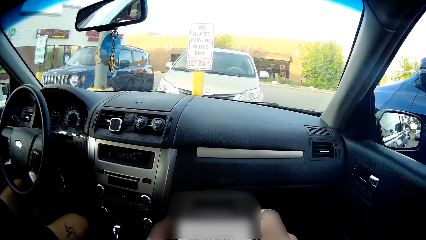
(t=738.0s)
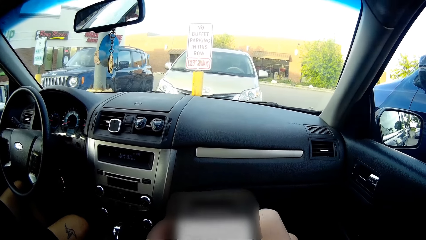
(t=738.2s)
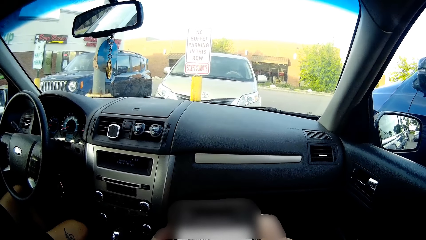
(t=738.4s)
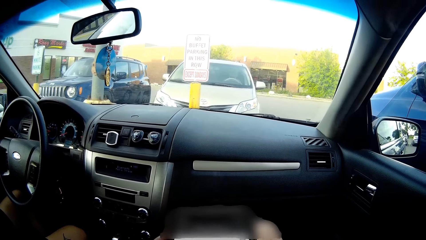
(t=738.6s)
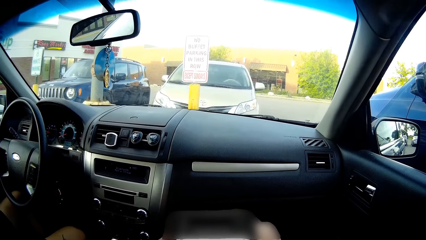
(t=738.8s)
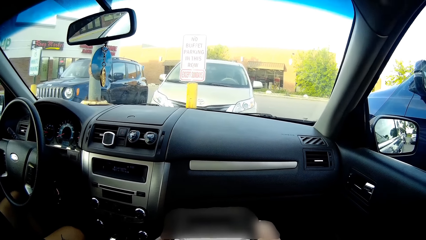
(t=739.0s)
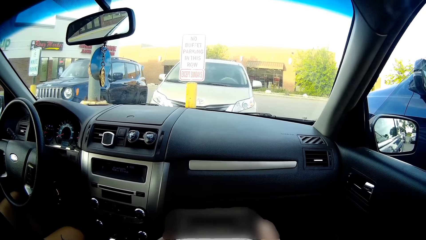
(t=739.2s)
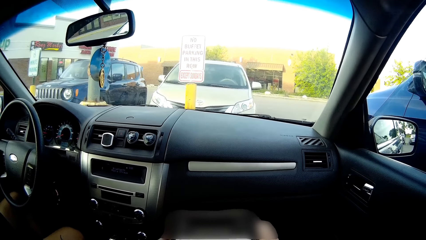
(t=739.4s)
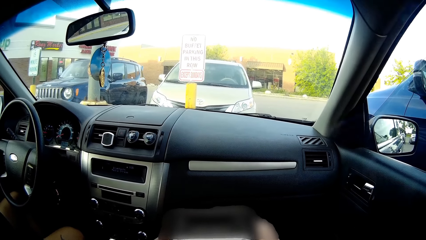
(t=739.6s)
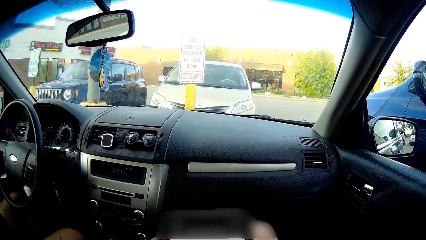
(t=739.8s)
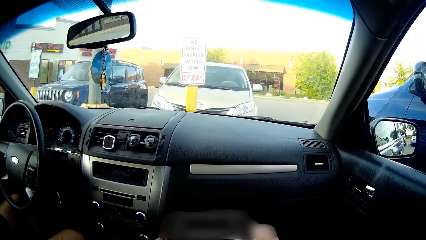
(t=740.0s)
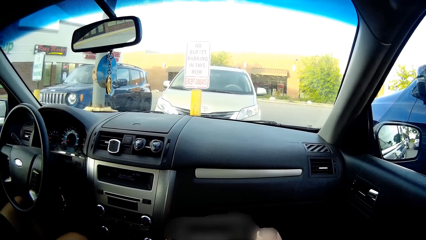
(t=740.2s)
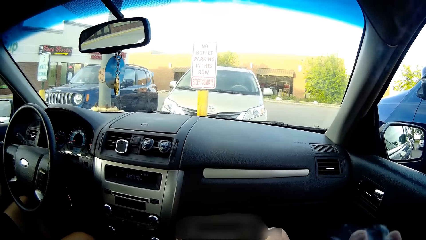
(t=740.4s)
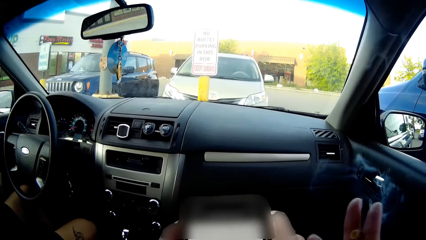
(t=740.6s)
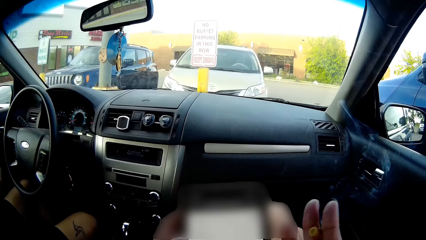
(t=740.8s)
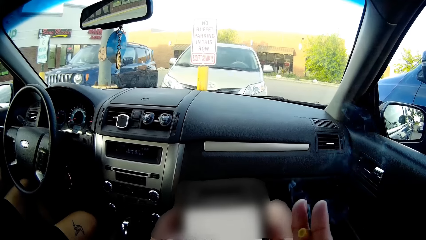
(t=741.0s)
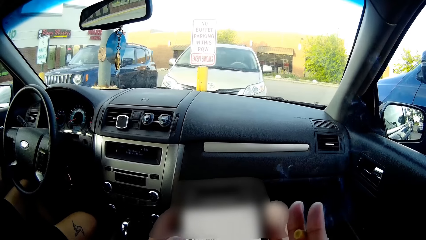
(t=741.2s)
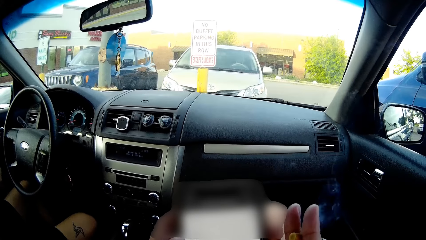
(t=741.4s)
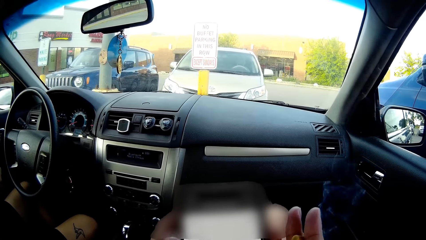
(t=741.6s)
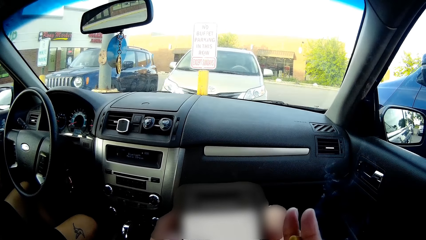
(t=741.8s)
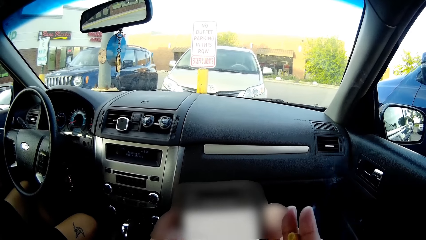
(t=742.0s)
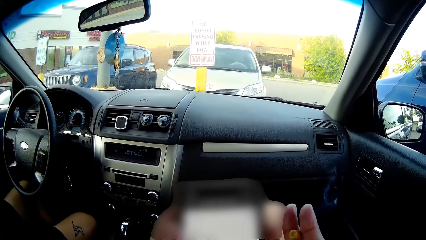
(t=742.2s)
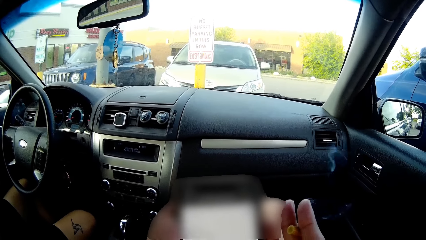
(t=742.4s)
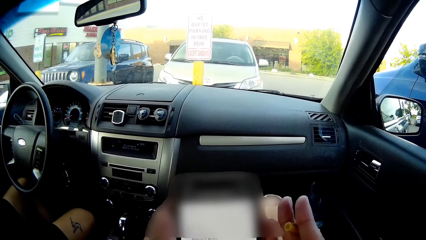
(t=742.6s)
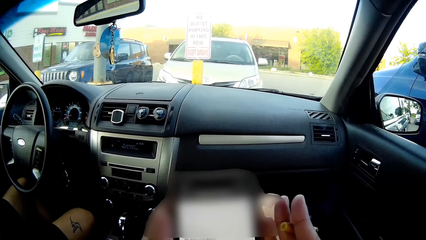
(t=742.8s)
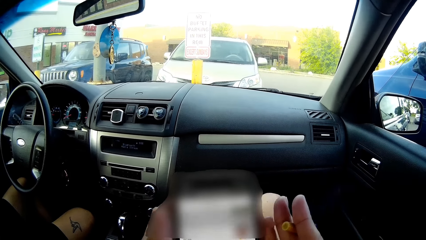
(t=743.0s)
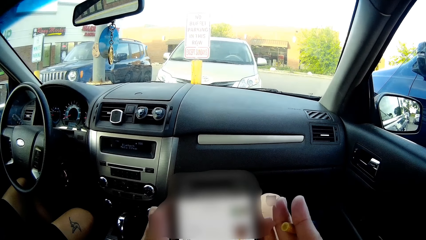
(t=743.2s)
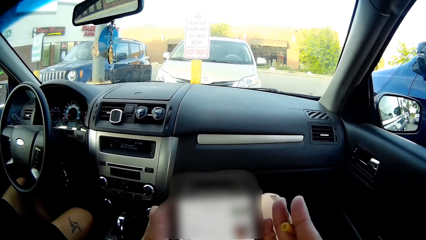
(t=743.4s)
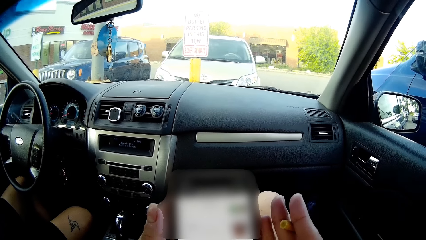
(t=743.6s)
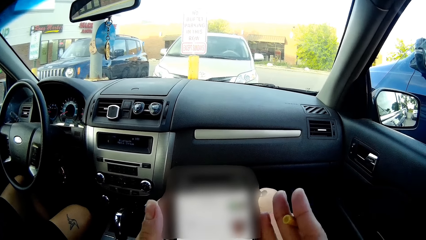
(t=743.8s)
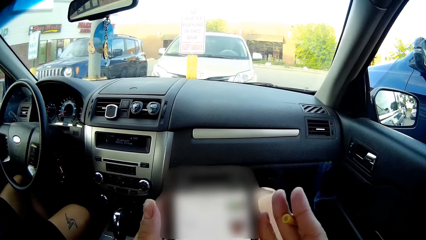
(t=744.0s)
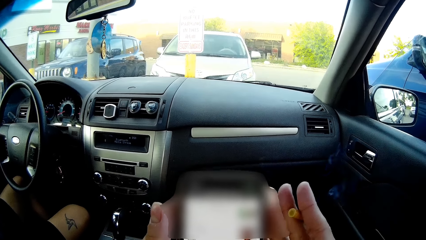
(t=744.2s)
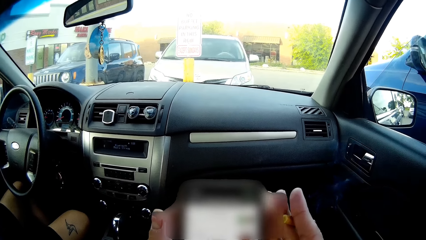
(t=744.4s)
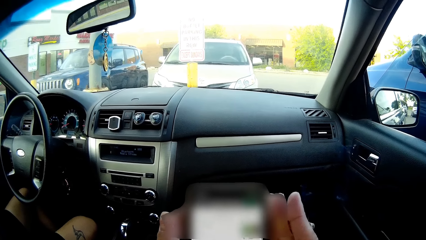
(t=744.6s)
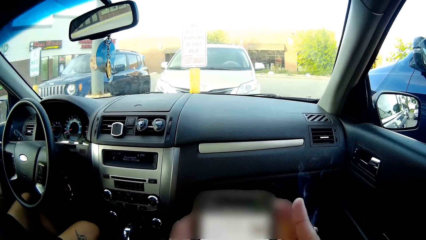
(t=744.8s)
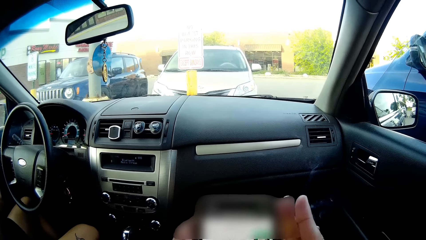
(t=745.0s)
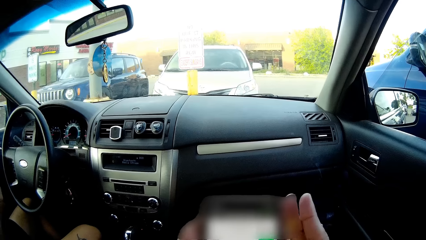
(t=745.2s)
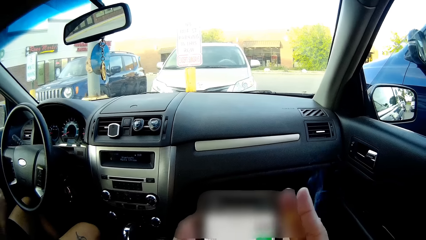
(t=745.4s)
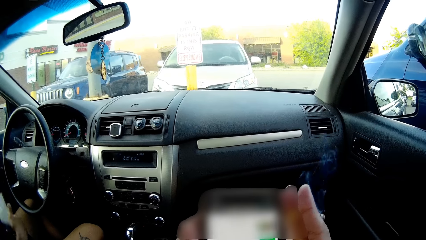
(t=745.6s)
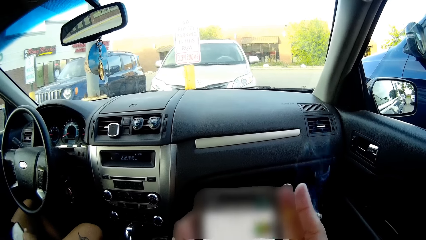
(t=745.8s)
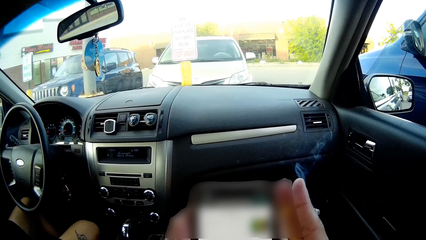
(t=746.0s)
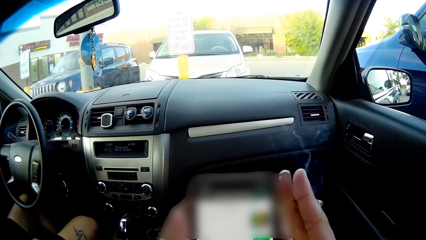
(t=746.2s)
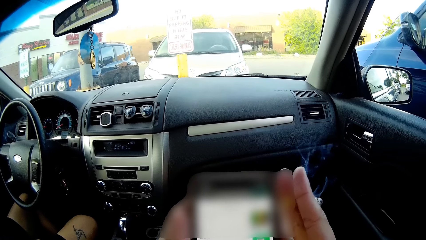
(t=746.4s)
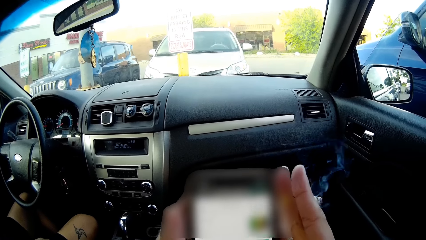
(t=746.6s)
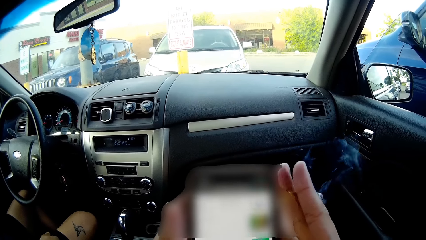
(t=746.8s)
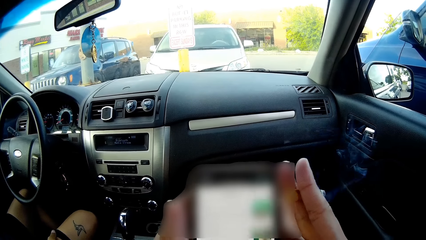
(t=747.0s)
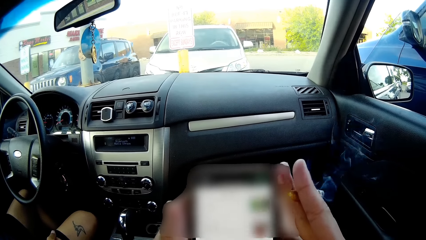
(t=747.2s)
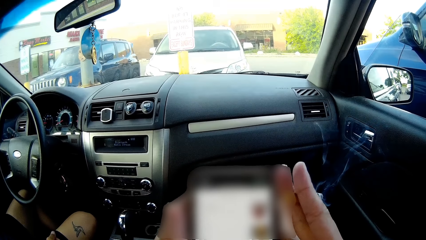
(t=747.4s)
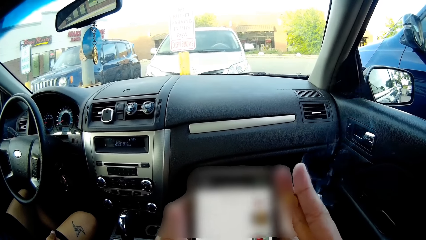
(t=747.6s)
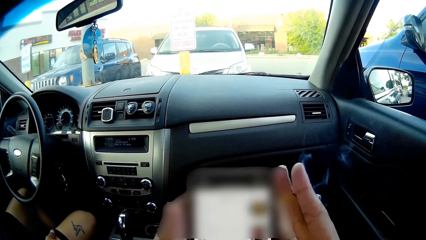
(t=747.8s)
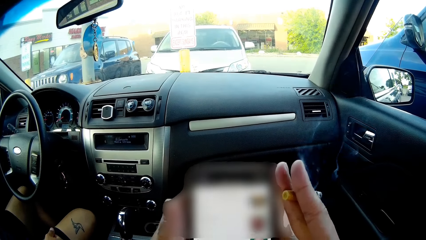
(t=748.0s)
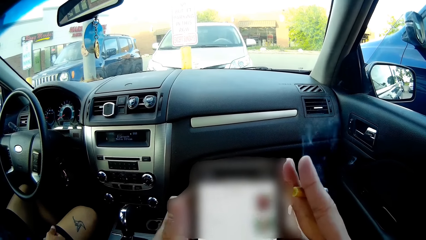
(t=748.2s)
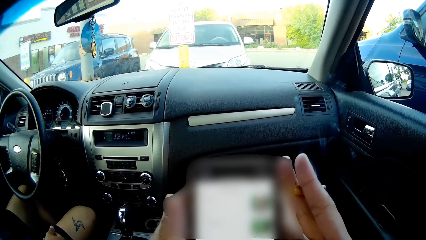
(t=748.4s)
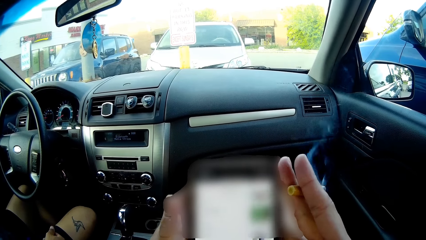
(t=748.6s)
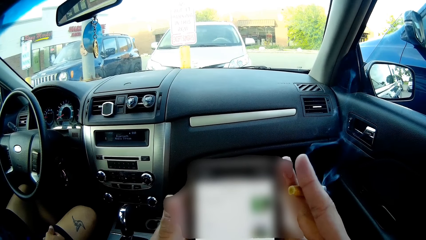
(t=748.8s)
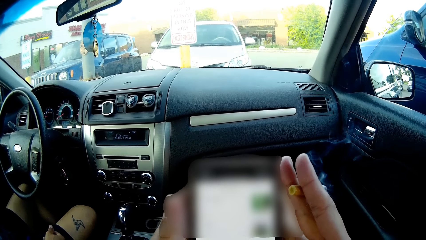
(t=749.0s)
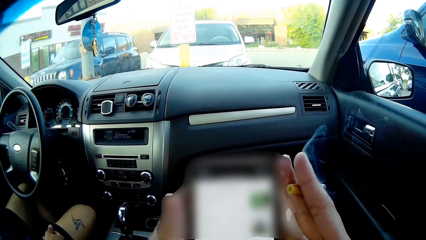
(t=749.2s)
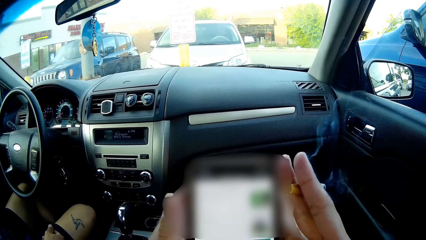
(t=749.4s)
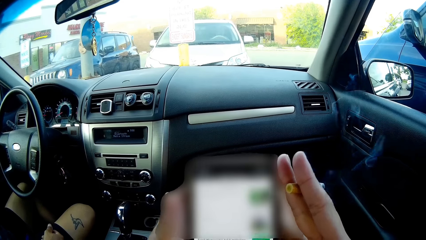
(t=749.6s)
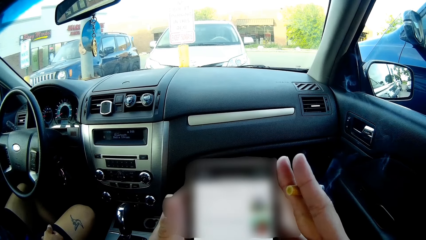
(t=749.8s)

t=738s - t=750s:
The camera wearer converses with the man. The man drops his phone on his lap with his right hand.

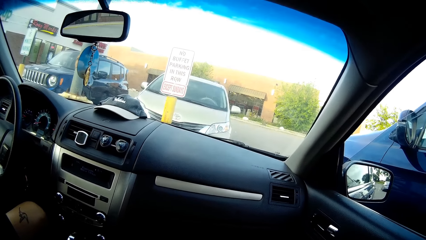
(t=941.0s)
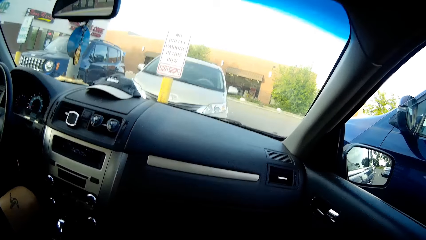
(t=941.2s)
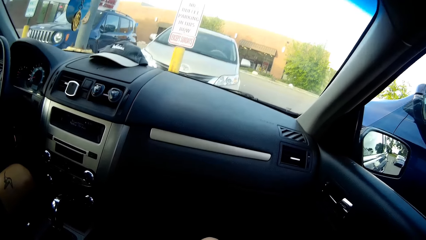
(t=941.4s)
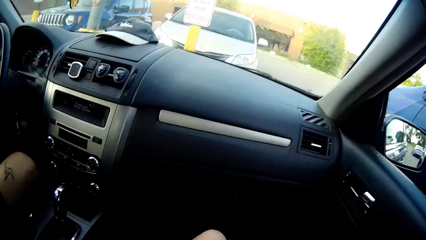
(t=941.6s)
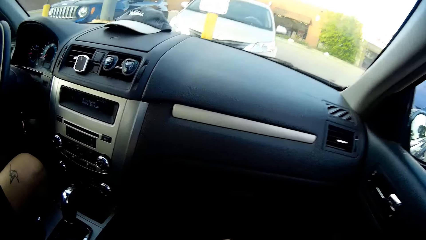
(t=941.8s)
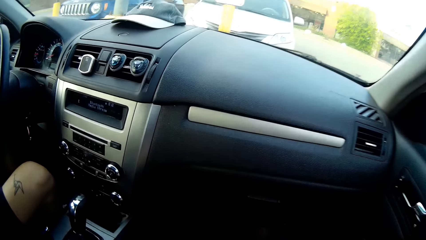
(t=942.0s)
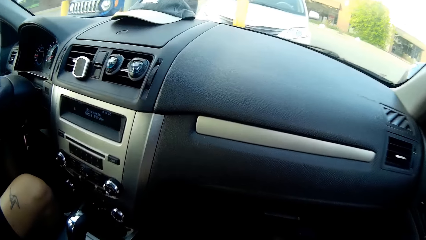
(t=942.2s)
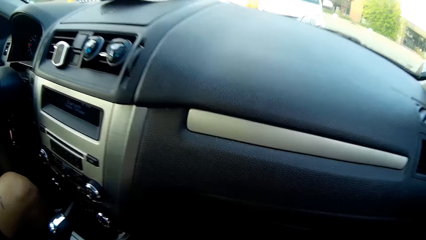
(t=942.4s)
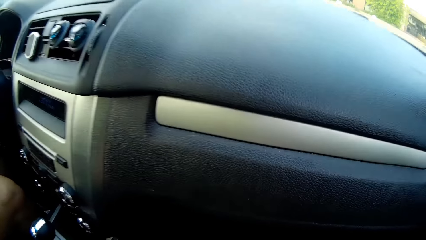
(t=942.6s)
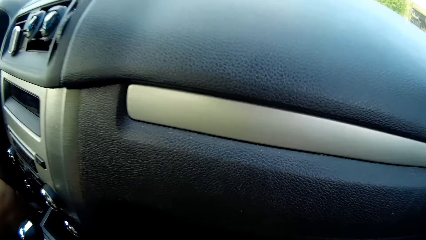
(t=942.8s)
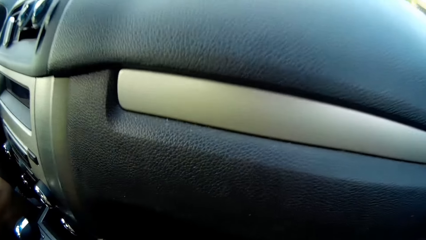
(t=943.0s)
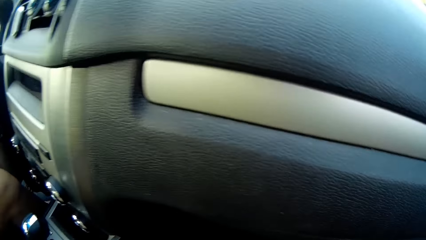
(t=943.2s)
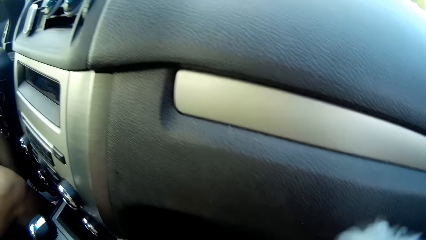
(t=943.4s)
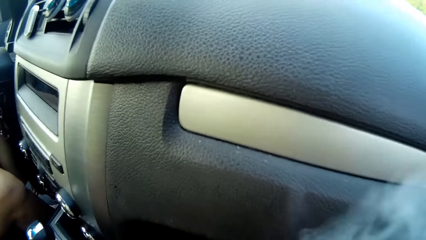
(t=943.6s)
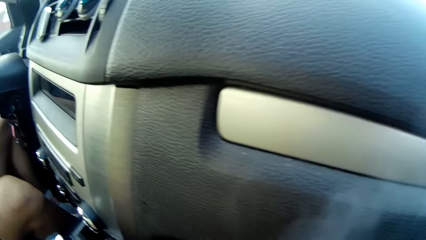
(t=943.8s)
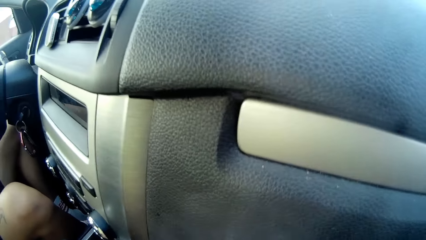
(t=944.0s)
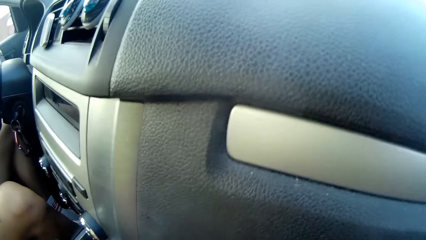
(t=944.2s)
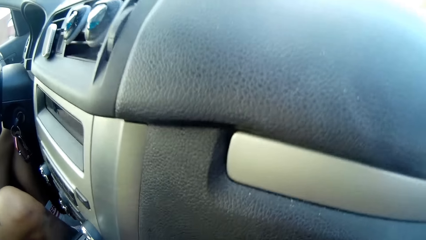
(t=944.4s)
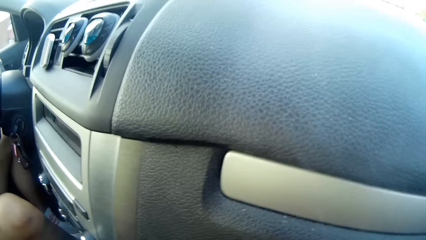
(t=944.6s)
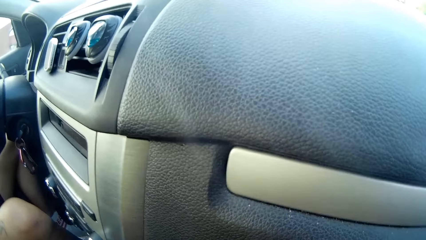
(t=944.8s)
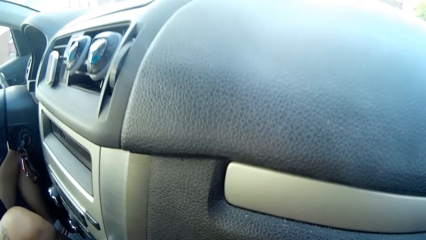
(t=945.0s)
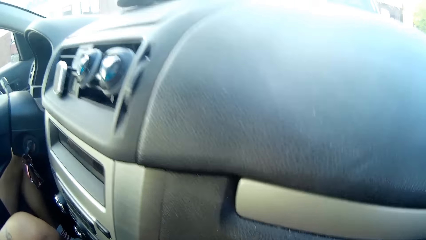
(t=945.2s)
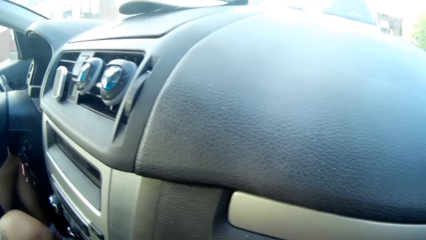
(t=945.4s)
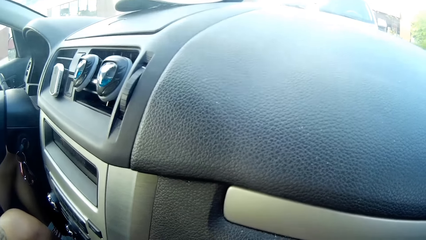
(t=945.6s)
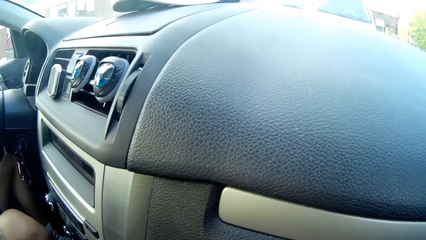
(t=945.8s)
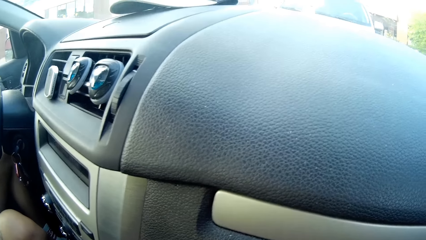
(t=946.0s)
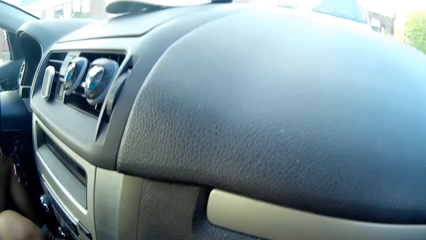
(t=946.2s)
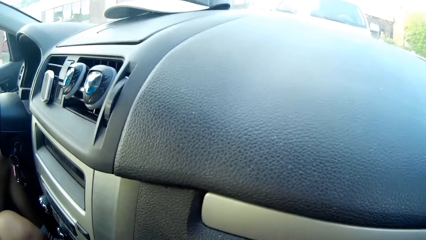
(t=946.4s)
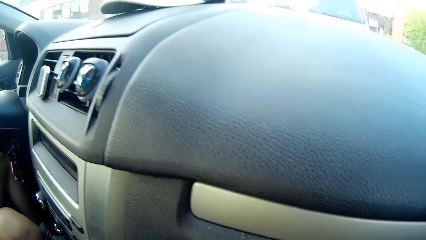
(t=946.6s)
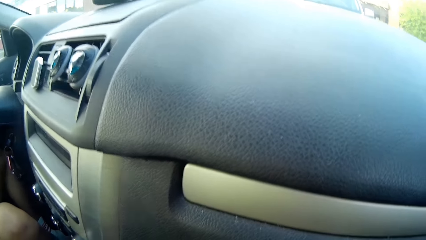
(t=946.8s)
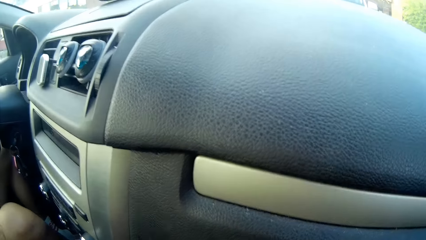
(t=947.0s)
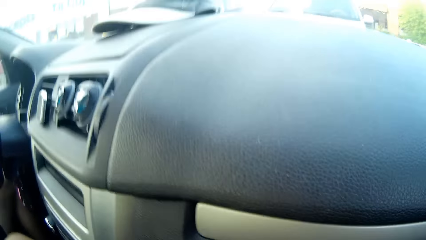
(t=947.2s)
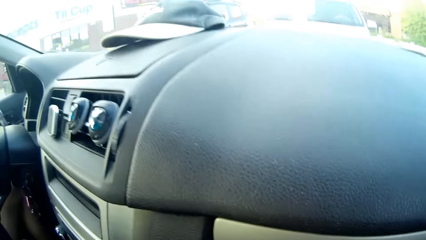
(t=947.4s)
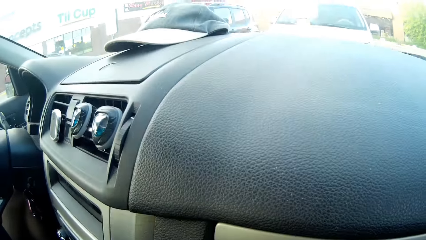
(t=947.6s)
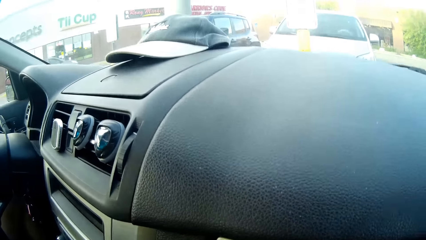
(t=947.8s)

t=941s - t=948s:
The camera wearer smokes a cigarette. They speak to a man.
